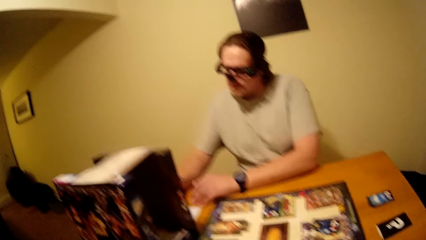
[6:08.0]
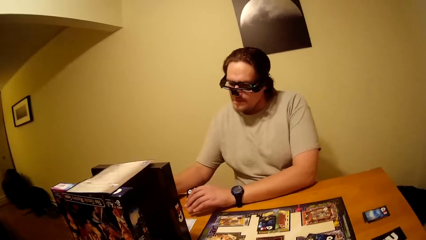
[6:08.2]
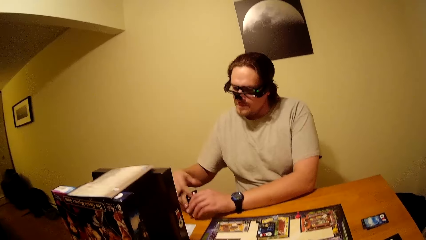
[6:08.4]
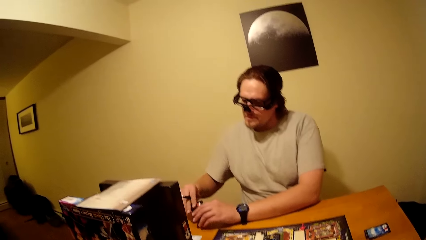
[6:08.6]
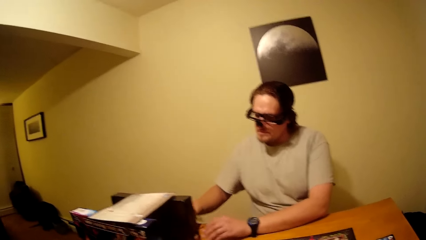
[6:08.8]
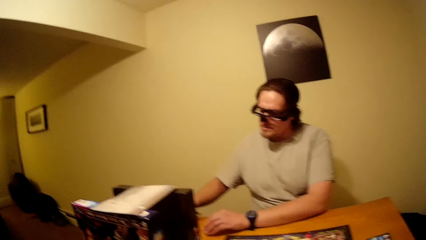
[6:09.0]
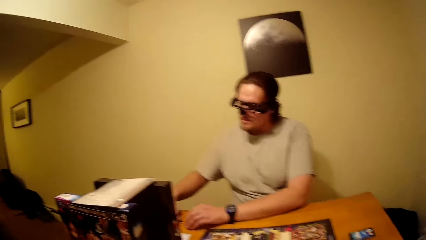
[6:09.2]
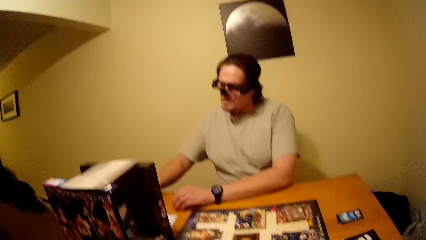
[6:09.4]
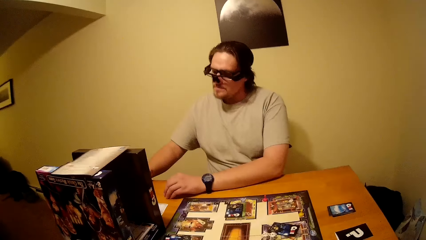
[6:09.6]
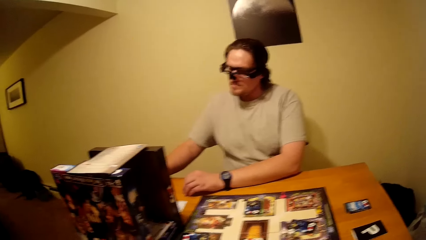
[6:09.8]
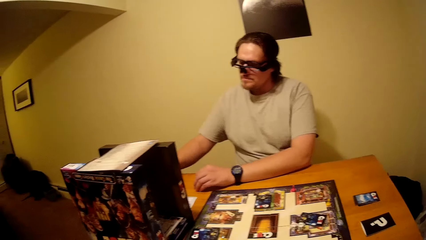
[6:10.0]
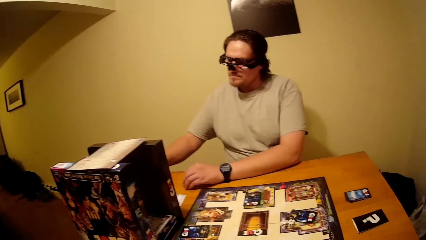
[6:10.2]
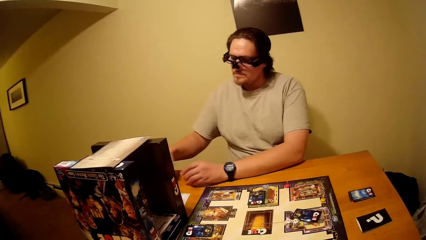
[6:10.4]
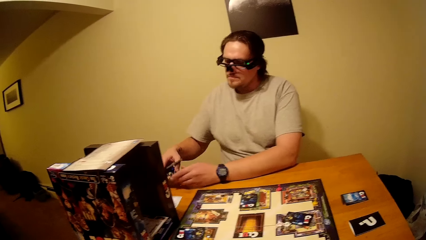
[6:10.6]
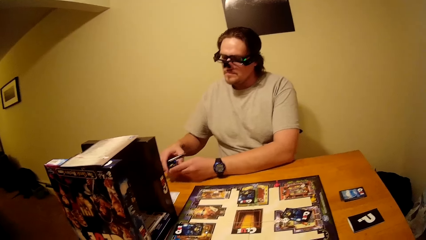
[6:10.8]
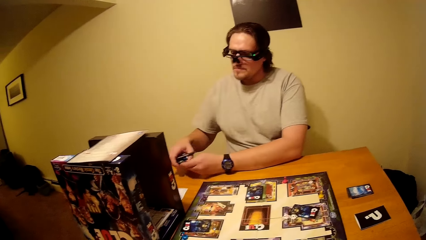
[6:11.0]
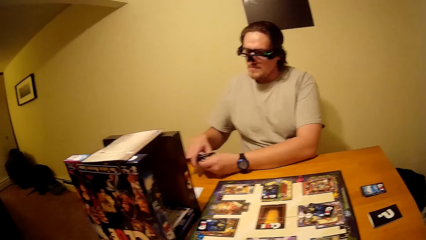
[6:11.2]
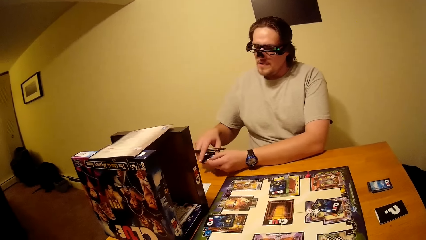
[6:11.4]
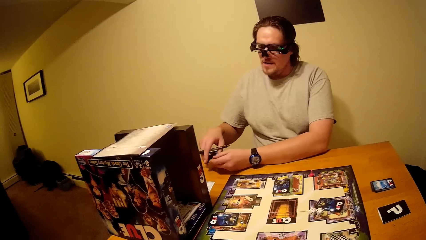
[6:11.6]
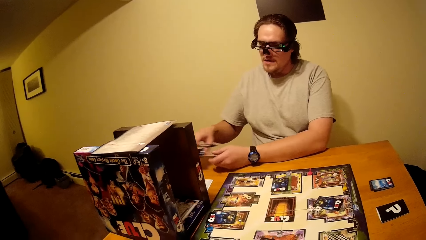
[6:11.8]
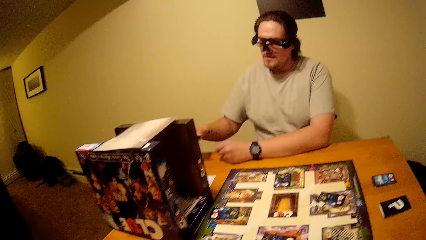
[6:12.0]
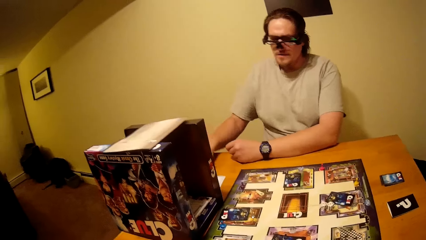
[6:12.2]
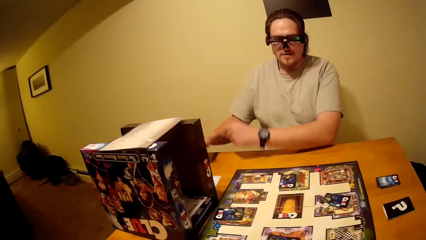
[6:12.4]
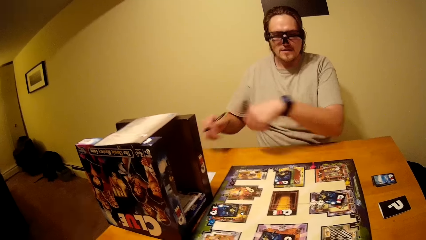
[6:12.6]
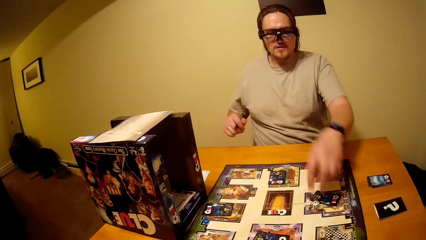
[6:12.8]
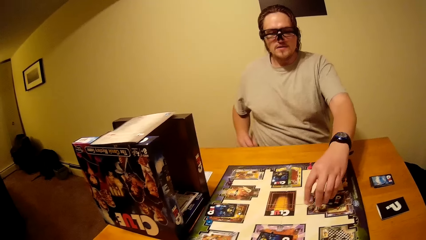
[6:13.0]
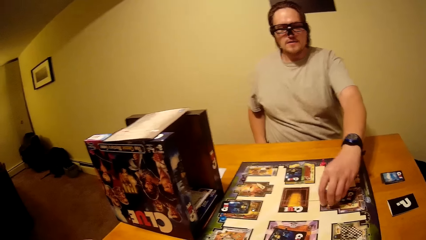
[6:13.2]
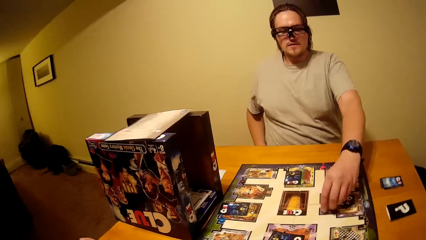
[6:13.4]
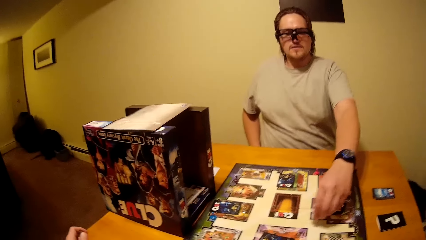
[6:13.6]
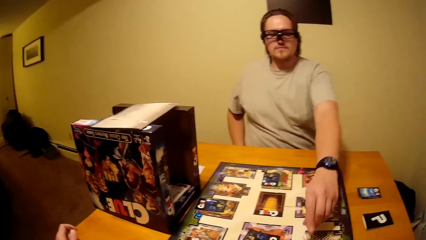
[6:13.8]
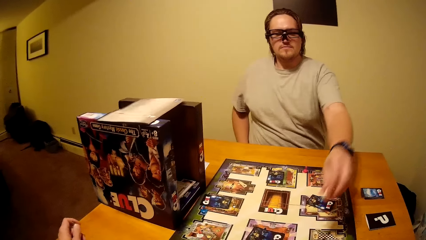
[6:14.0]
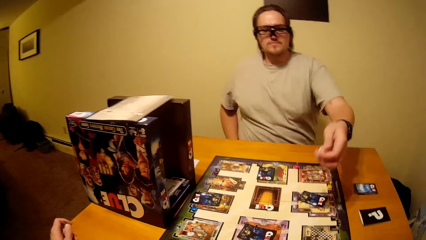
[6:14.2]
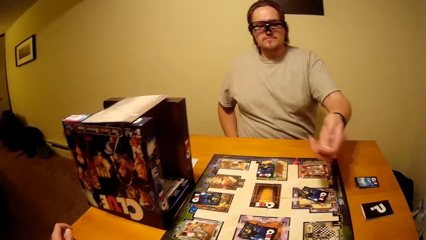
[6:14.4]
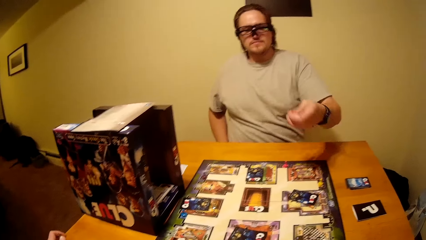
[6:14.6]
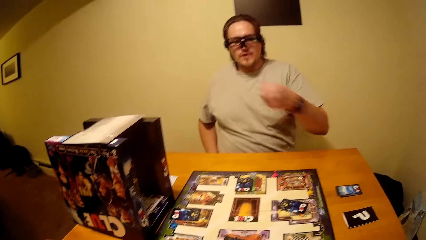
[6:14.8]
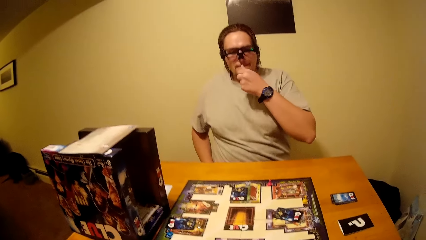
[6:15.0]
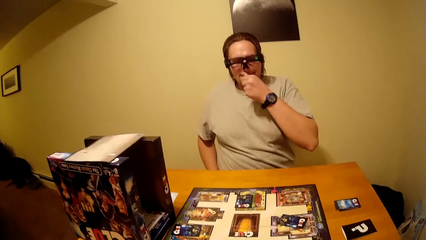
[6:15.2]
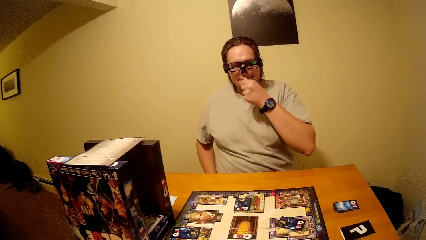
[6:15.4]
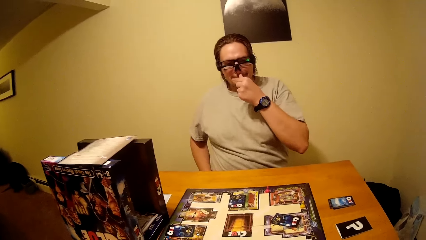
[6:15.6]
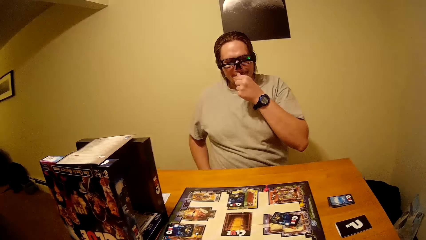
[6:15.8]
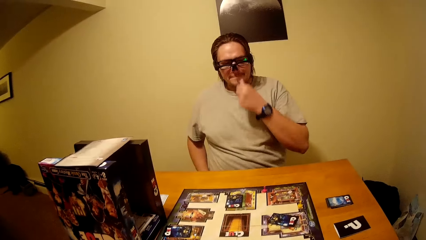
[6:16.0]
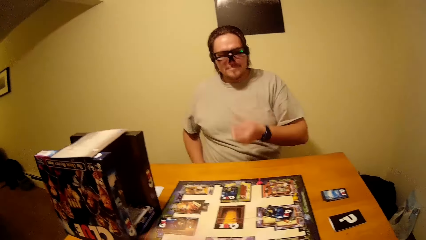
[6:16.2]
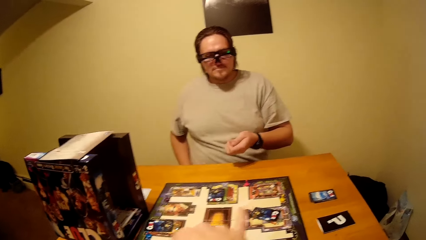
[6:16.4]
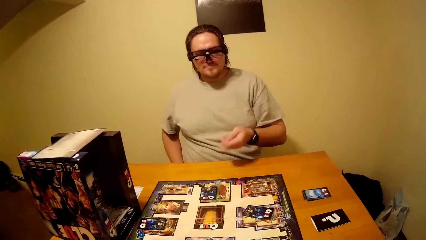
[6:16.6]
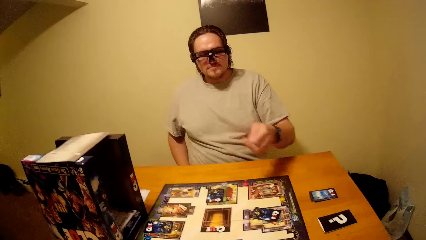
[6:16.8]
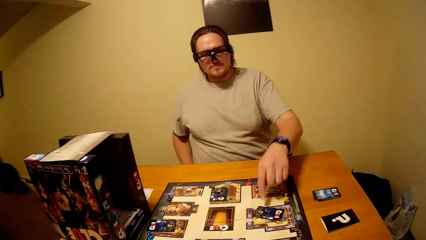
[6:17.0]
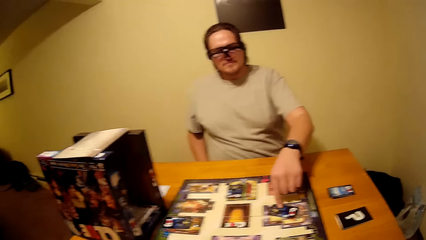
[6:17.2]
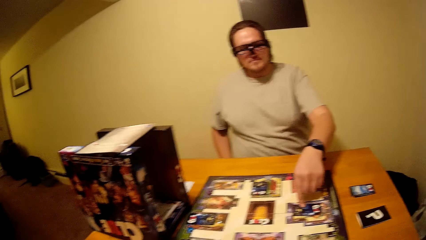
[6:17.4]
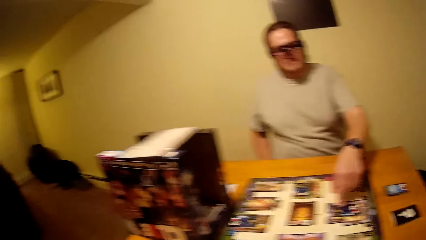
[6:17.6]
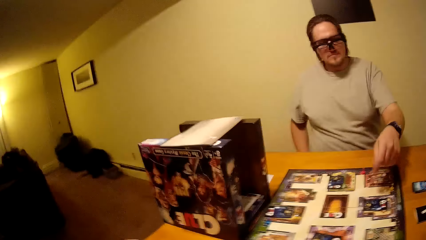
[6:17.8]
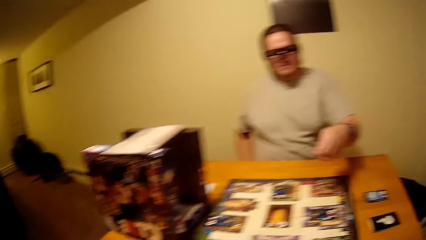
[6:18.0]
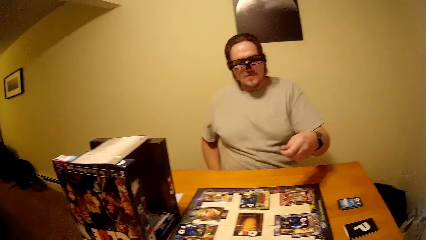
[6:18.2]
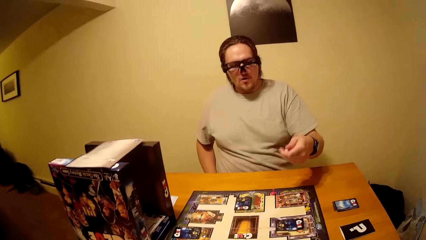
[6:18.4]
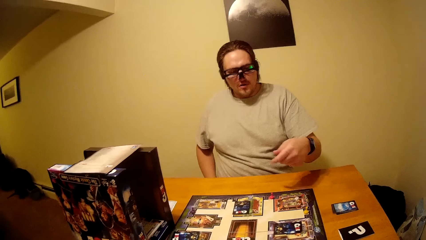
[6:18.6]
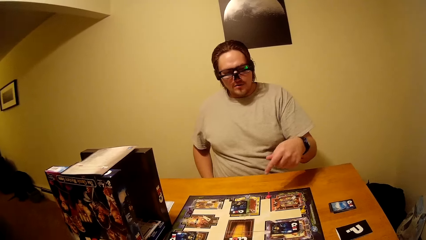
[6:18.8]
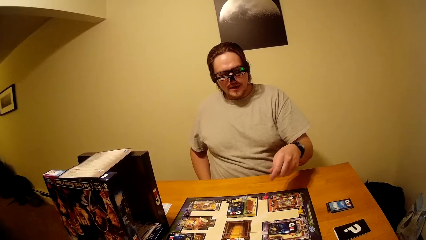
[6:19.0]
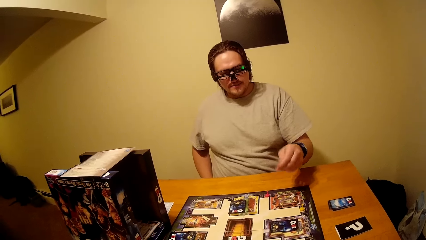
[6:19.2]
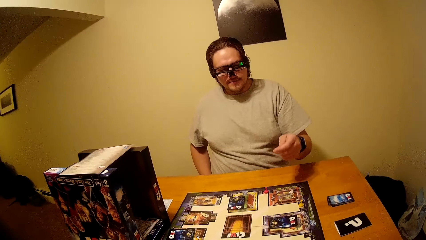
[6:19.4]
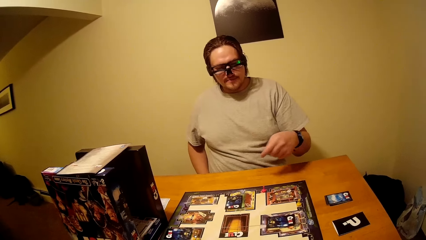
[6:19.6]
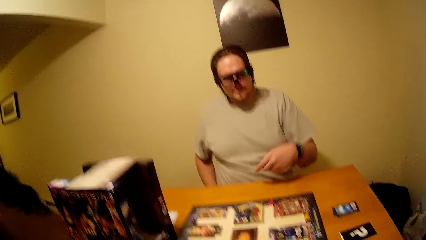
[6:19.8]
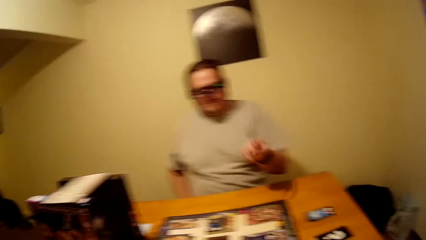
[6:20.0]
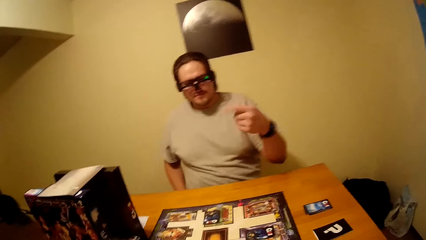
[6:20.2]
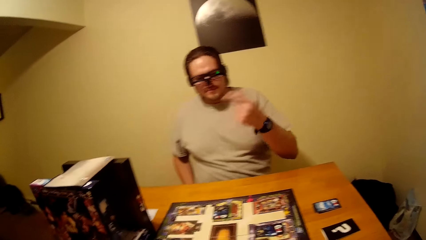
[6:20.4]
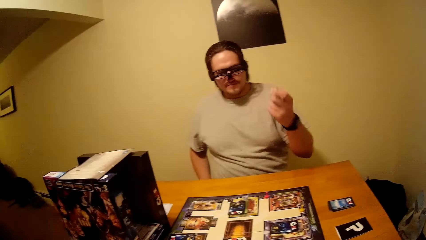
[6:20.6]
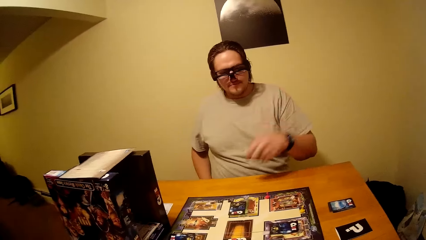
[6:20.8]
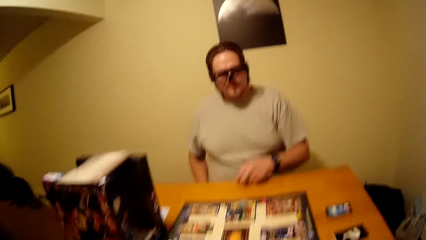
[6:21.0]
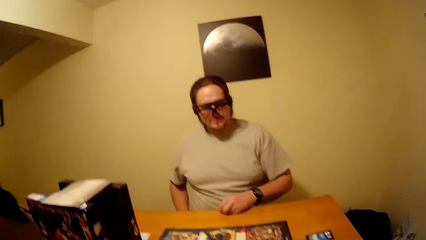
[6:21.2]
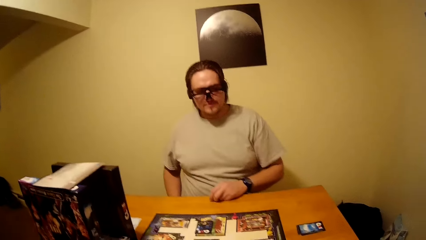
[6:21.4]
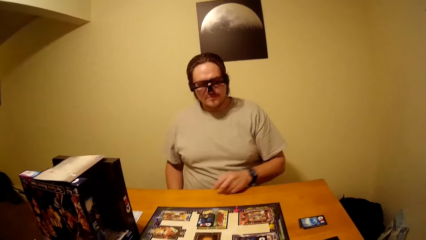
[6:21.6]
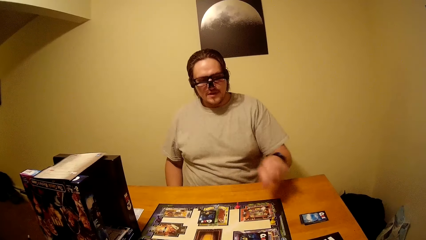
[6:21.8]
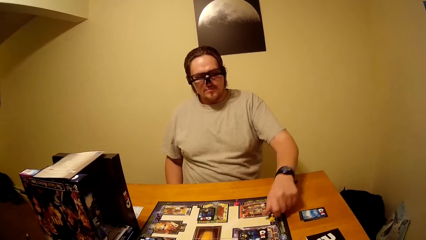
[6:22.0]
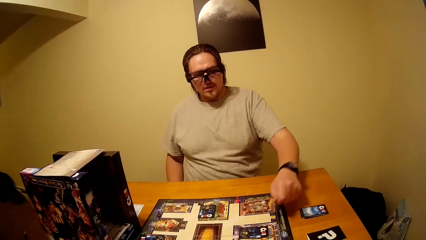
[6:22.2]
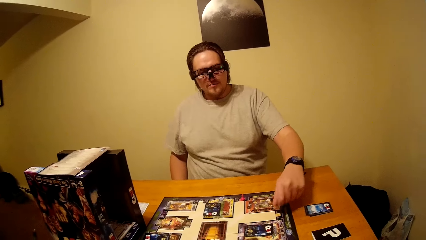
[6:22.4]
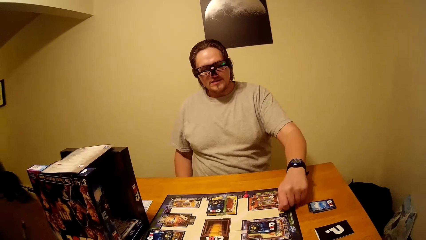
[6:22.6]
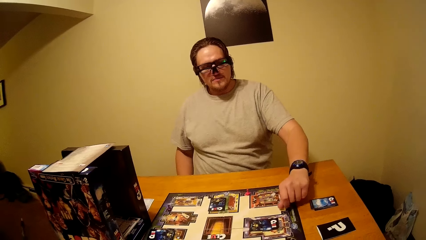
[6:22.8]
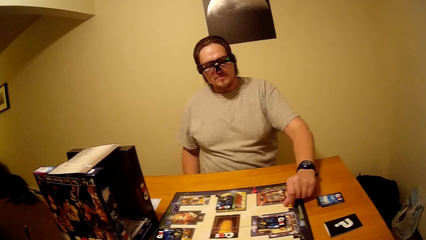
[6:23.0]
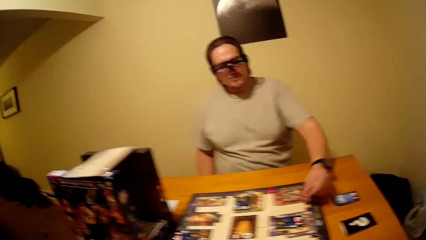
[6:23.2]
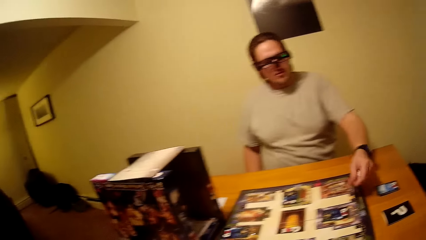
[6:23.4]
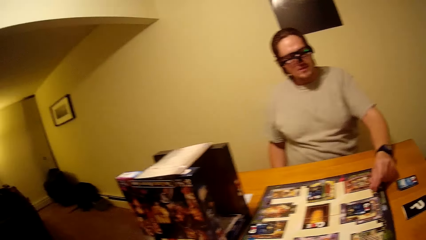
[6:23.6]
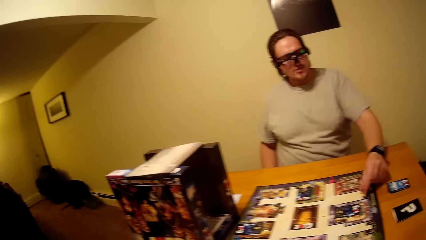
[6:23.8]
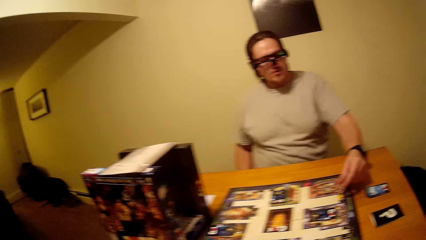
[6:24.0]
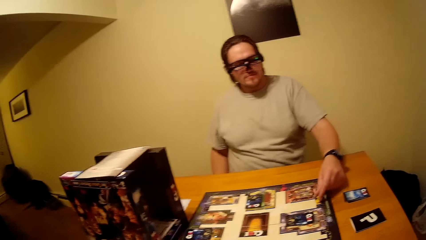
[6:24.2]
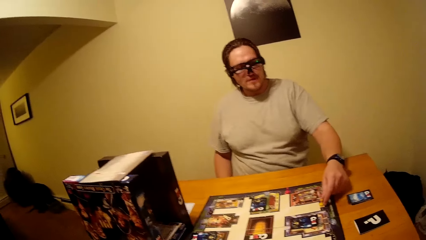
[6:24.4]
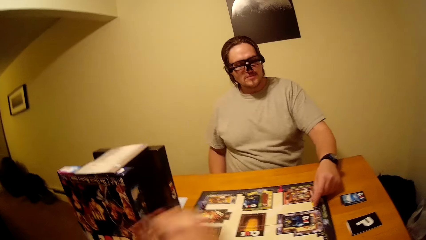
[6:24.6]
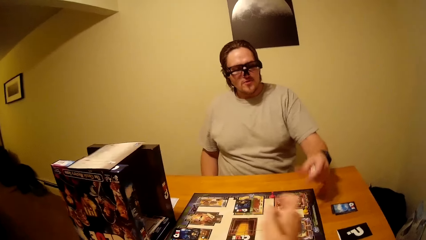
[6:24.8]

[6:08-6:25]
A man holds the cards with both hands and puts the cards on the table. He holds the cards with both hands and puts the cards on the table. He plays a Clue board game. He scratches his mouth. He pulls his hand off the mouth. He holds a card. He pulls his hand off the card. The man touches playing cards. He gestures his hand. He holds the table. He plays the Clue board game.
